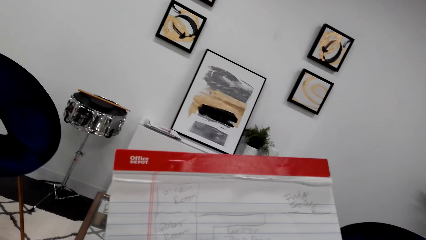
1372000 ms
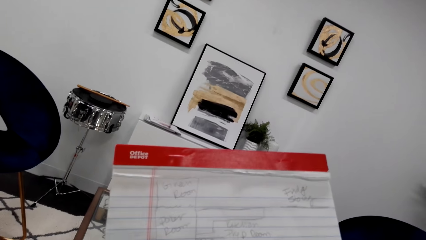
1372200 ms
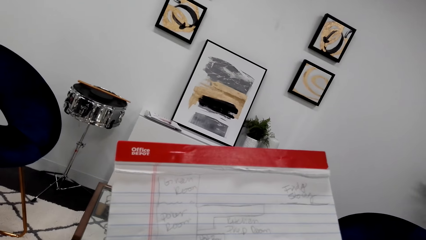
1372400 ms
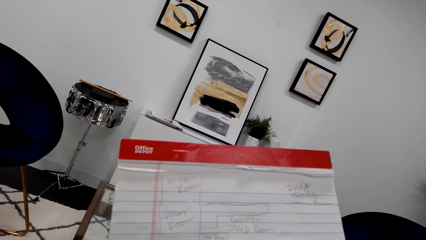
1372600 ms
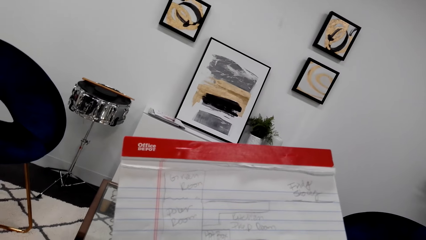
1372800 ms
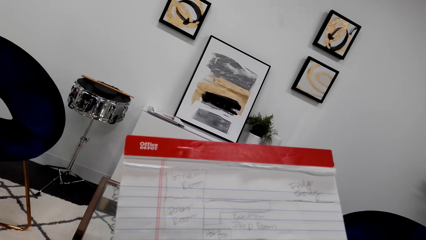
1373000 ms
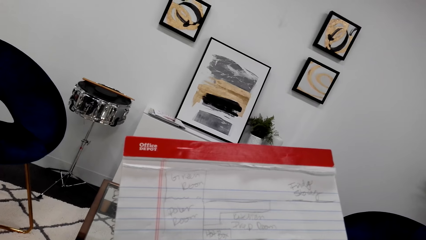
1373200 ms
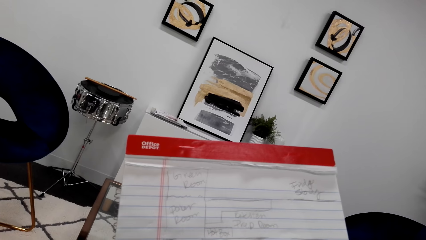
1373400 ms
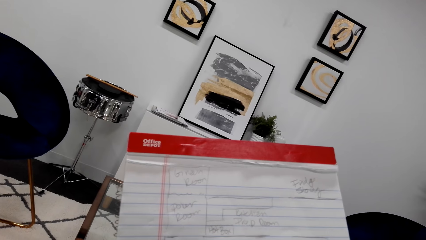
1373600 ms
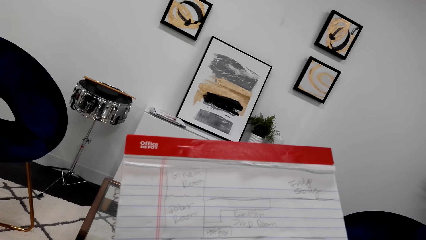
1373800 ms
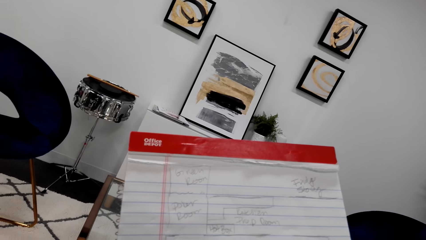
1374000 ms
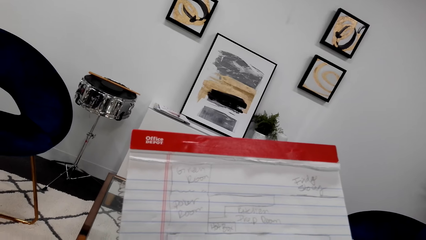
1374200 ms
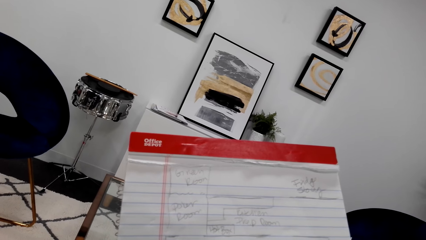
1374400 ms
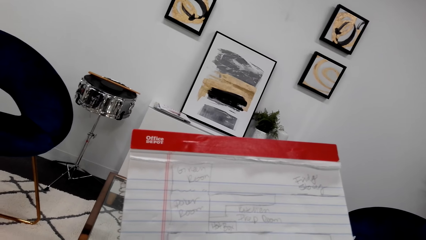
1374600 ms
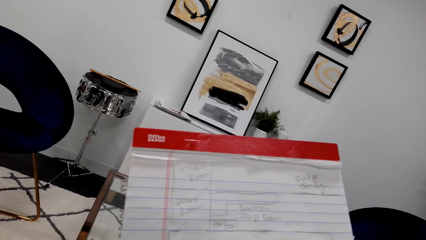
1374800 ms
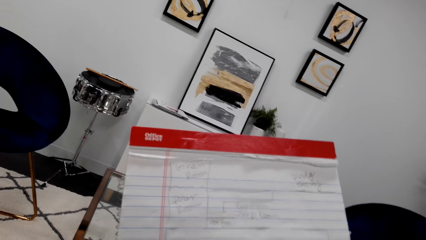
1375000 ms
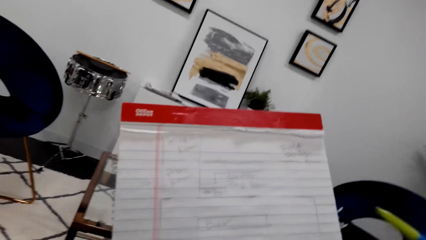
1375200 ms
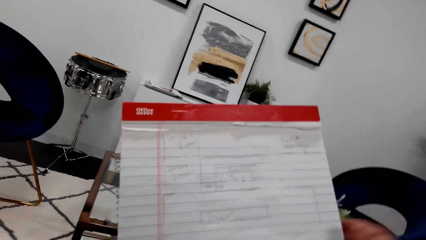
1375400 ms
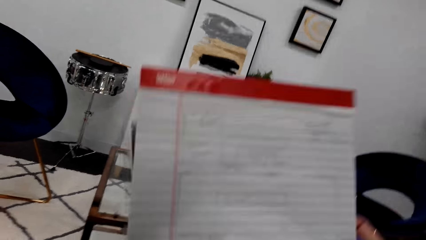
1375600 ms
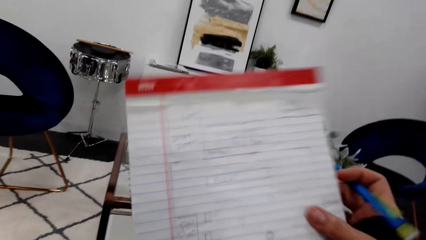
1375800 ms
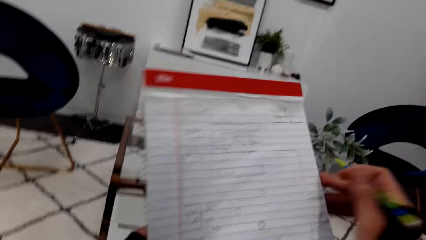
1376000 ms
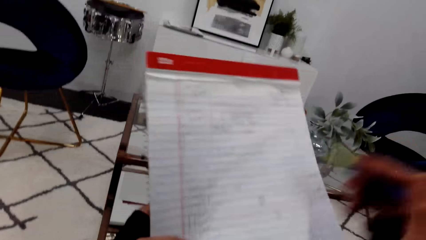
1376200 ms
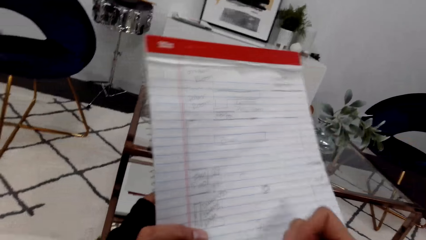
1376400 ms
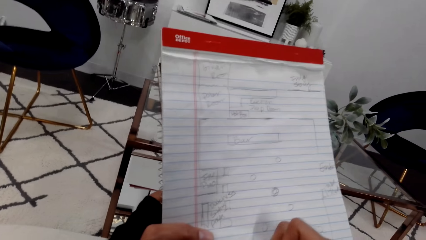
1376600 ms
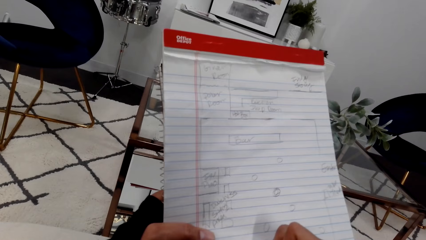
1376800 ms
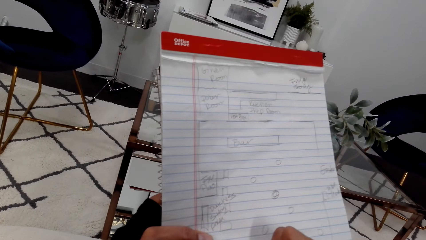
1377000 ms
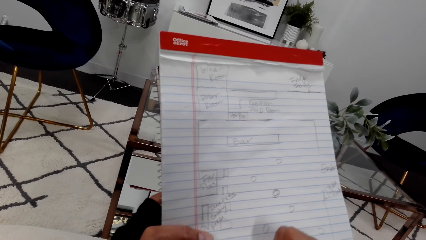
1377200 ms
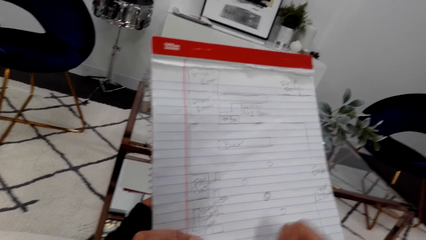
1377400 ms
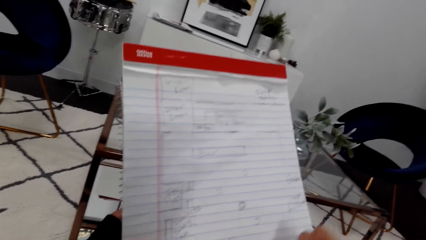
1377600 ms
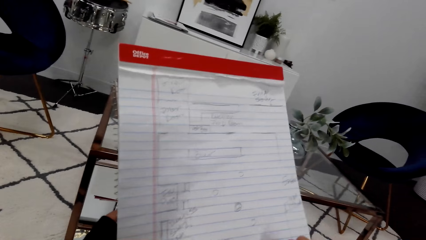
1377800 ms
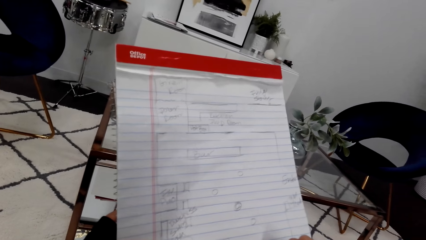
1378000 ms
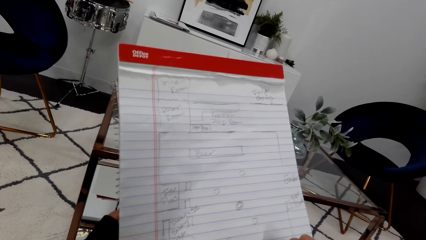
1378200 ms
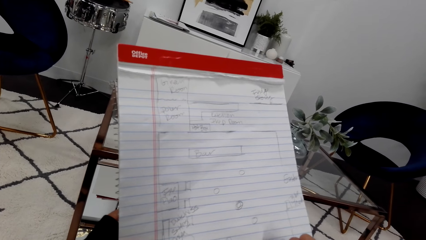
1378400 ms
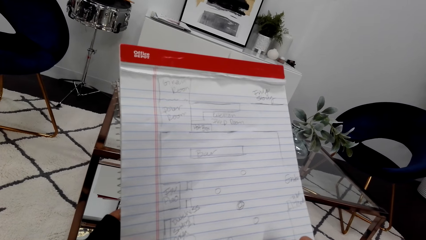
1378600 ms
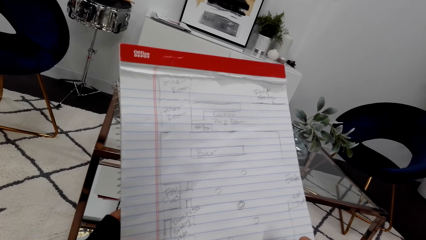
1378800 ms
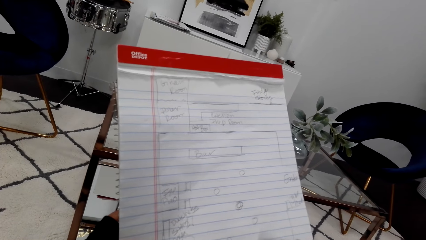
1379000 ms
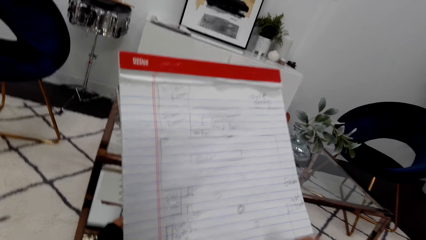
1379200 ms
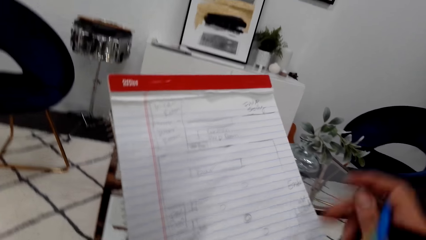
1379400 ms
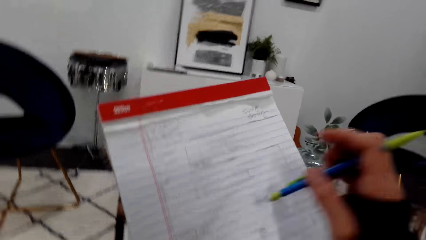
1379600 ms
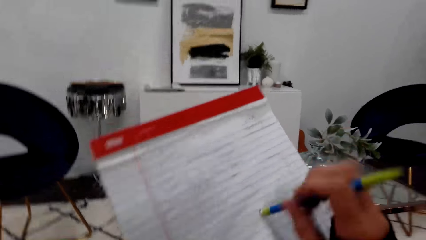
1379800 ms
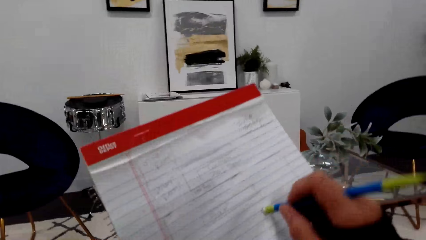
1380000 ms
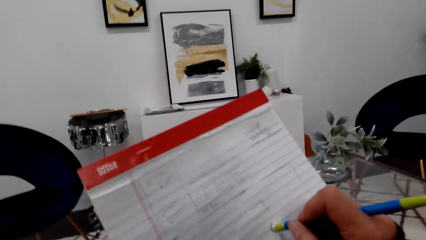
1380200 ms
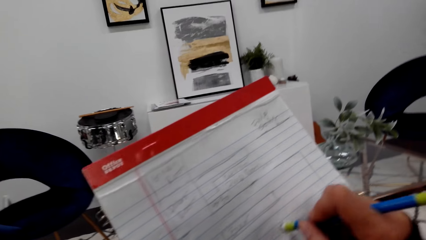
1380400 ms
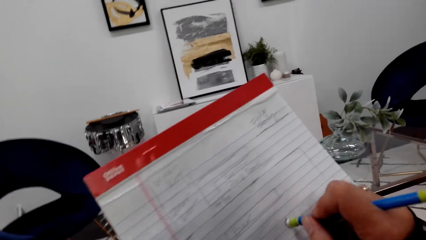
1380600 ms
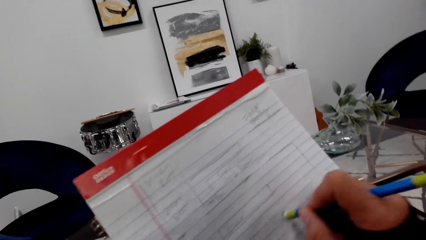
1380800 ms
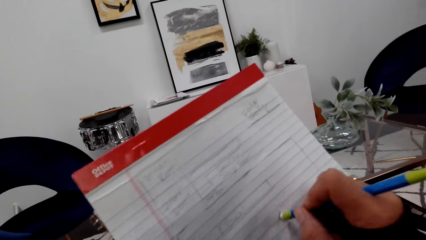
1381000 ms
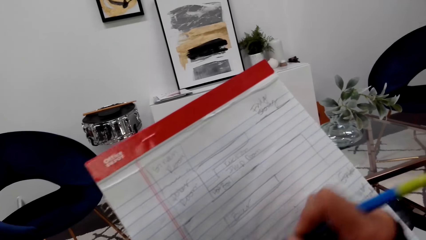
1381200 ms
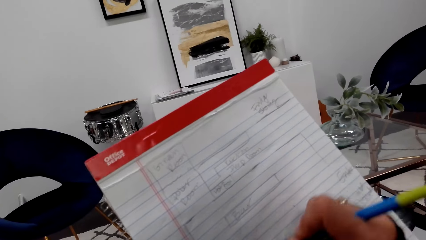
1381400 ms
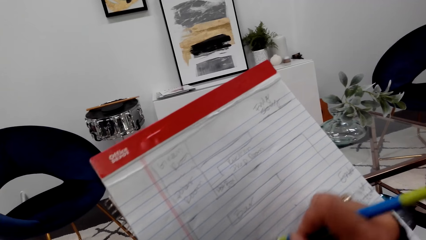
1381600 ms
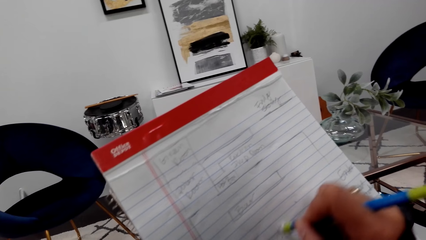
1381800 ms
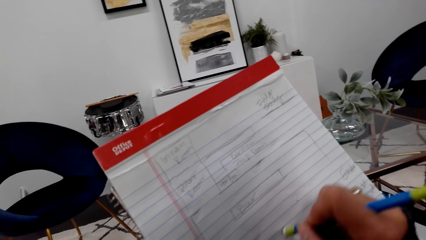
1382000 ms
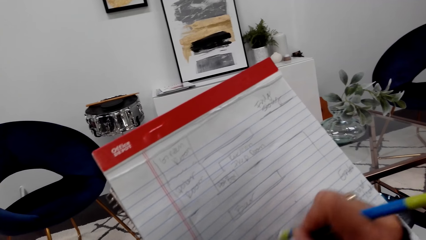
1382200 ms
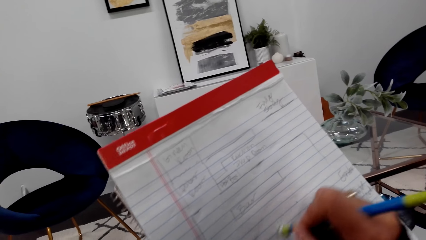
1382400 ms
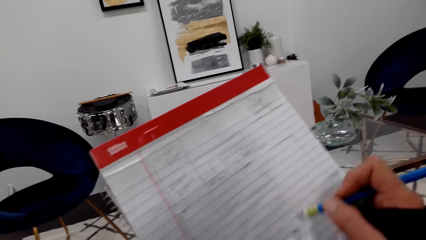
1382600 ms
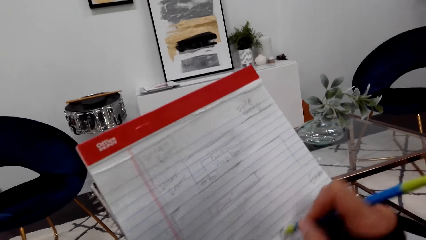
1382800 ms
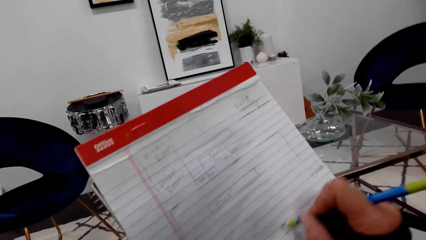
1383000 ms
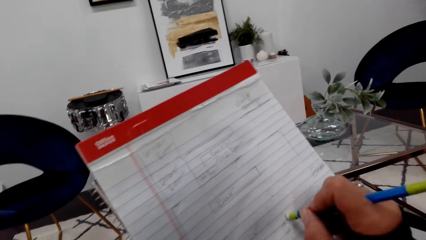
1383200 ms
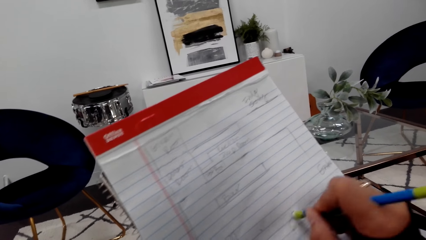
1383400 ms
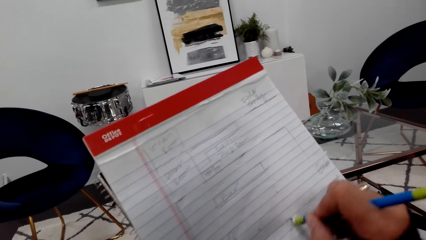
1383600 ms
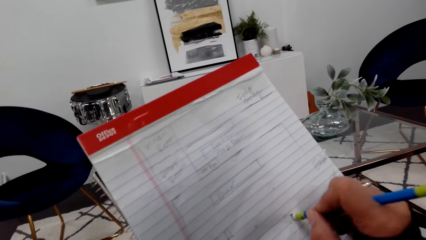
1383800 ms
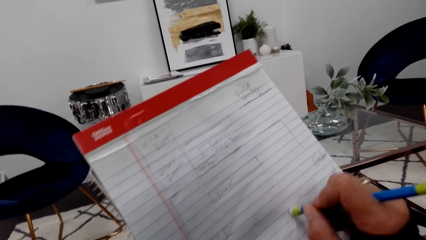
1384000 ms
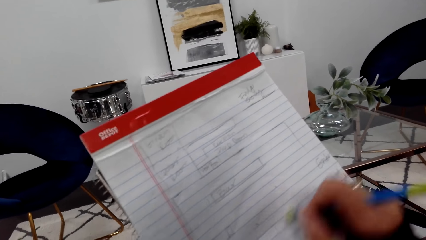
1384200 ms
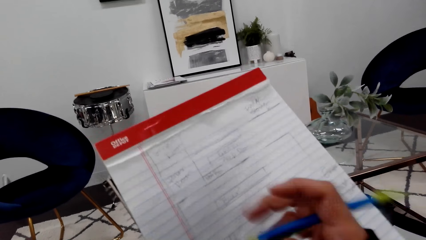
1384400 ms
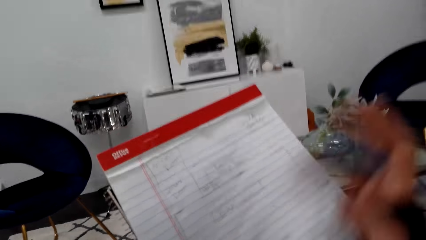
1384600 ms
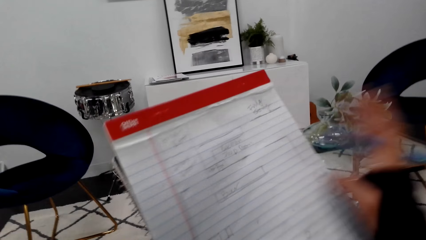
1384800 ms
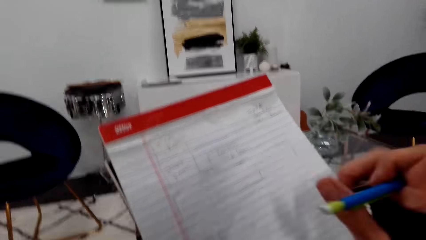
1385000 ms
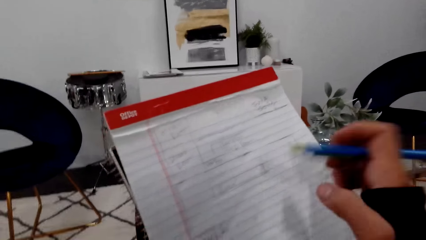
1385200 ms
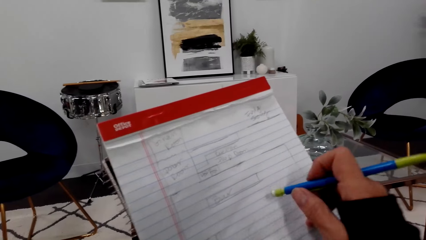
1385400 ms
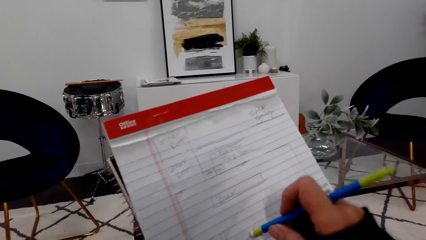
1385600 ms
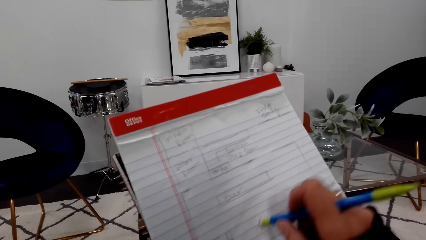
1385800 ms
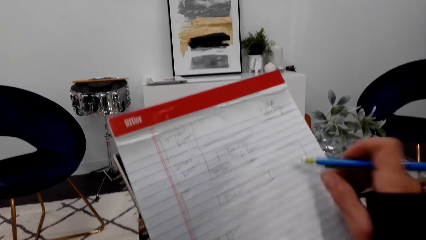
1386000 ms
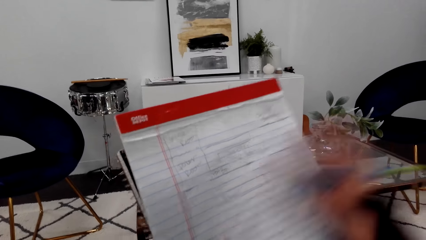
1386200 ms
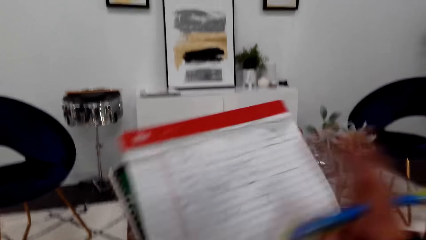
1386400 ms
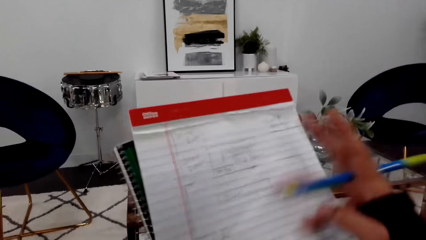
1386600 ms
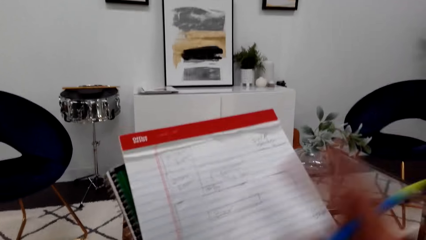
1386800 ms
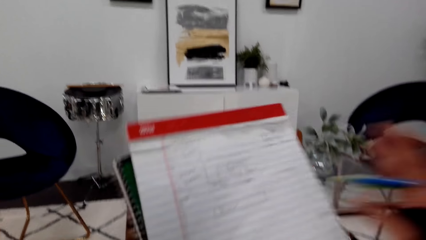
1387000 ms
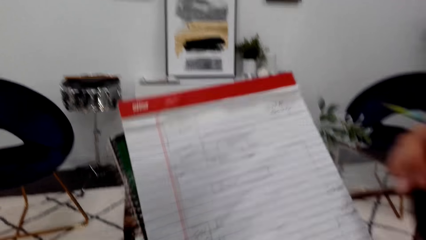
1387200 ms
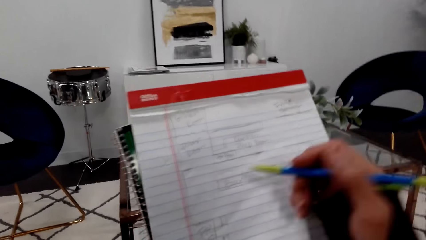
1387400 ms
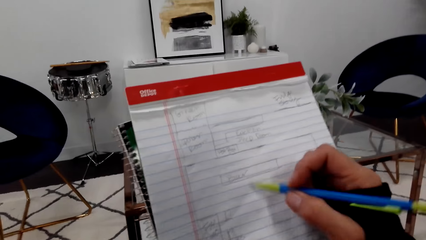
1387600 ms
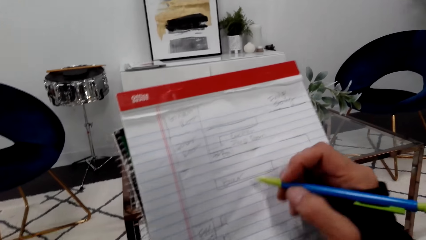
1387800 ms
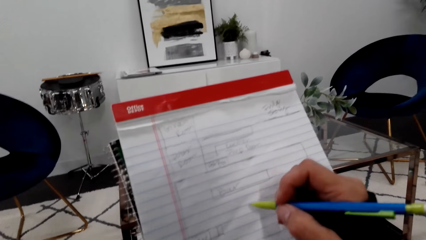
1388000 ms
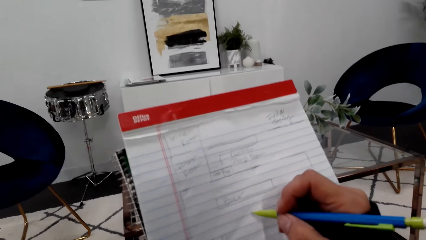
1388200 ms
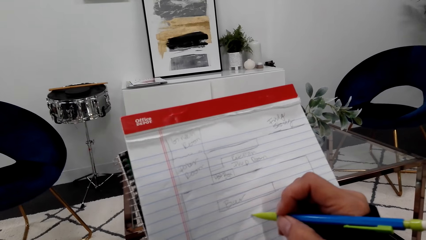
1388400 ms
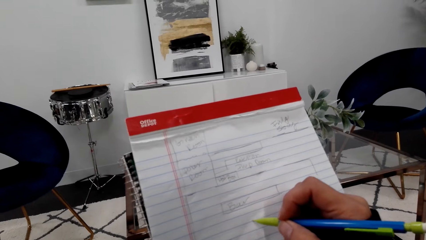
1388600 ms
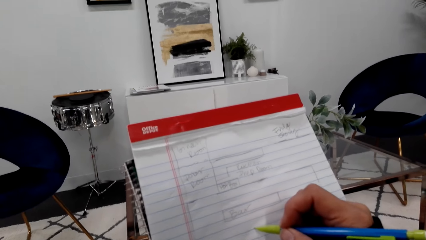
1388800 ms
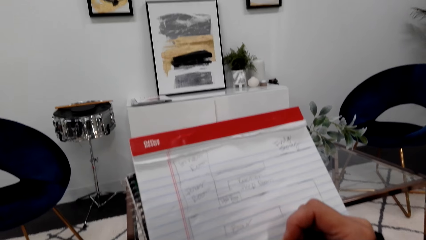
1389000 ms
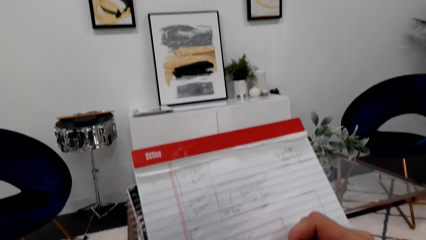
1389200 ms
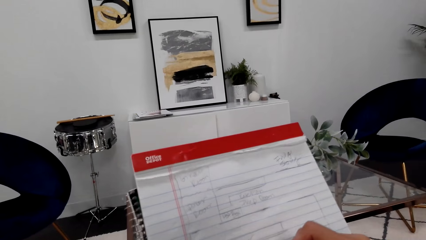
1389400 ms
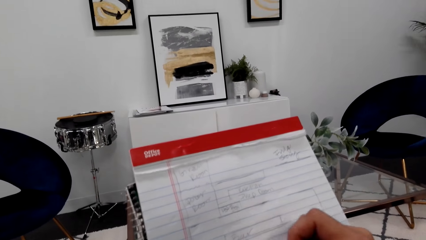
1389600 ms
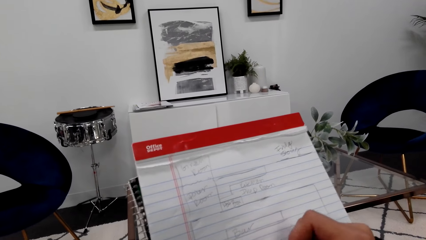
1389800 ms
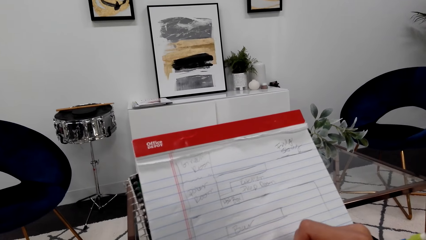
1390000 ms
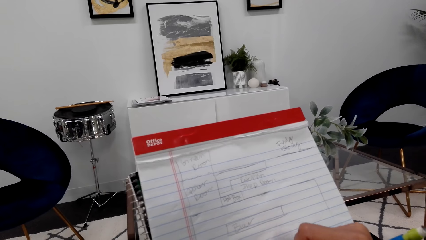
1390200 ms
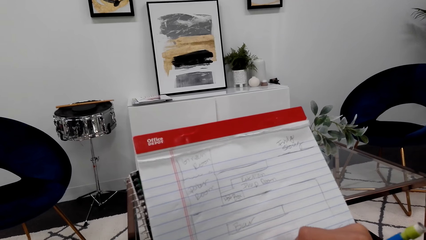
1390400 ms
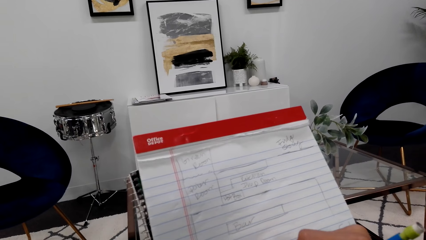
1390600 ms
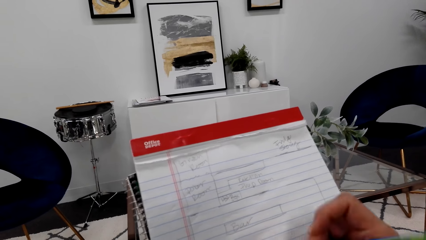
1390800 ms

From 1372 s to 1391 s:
The camera wearer looks at the writings. They write on the notebook. They rub the writings. They wipe the notebook. They draw a sketch on the notebook.
